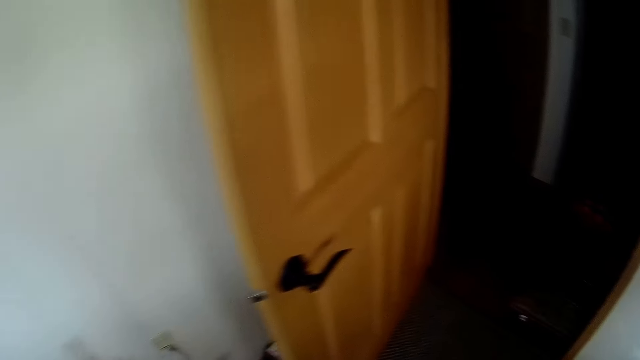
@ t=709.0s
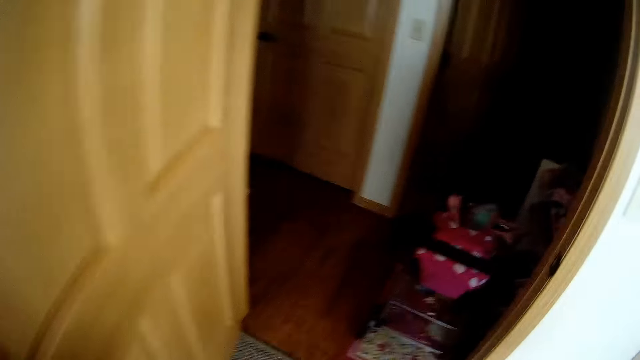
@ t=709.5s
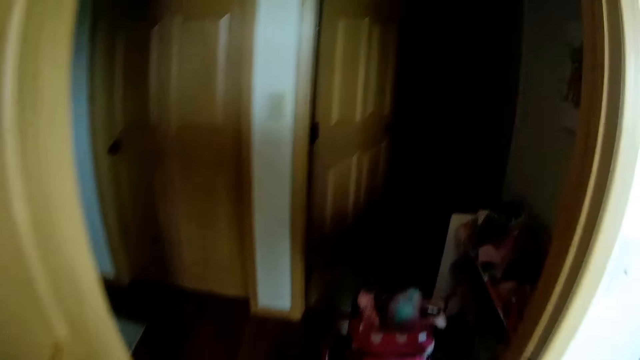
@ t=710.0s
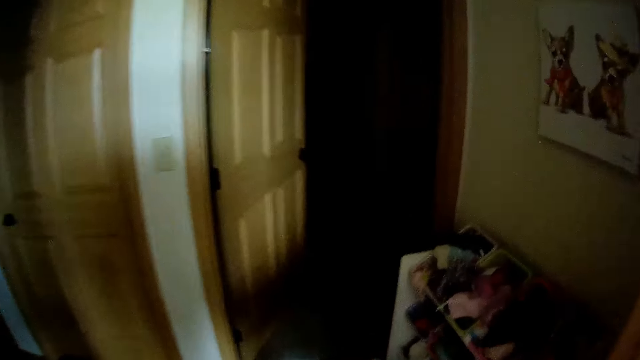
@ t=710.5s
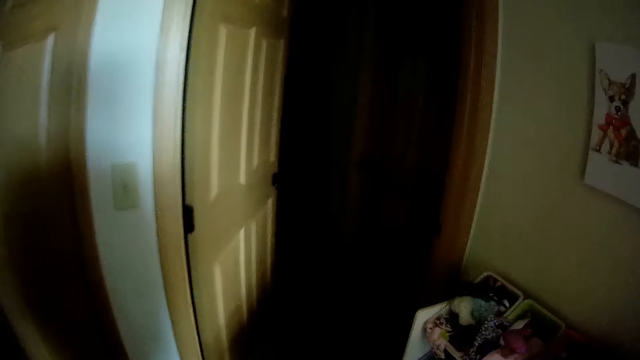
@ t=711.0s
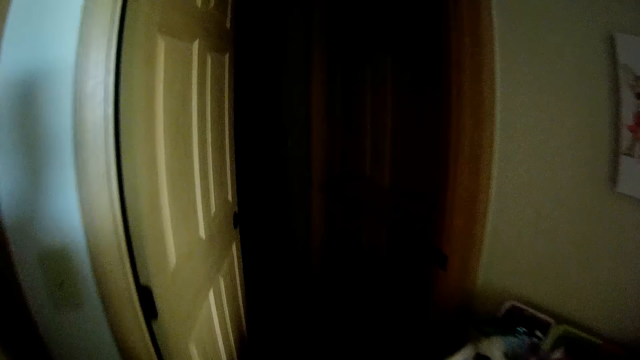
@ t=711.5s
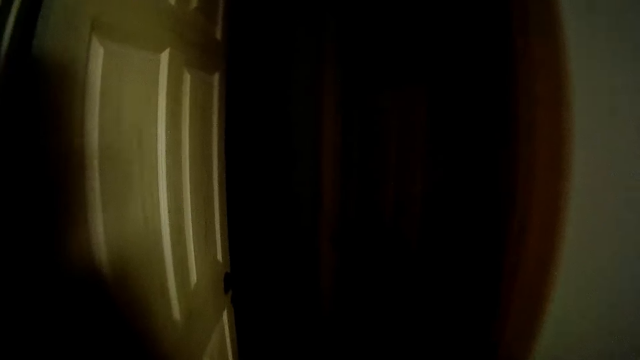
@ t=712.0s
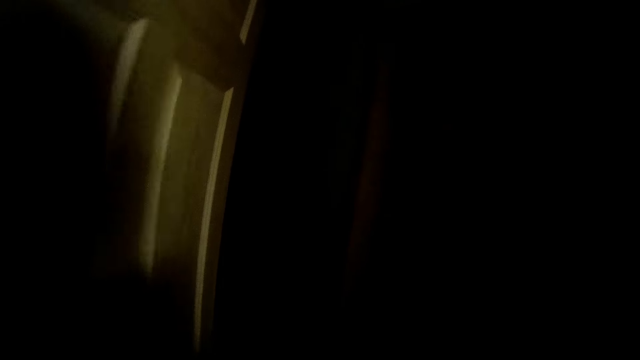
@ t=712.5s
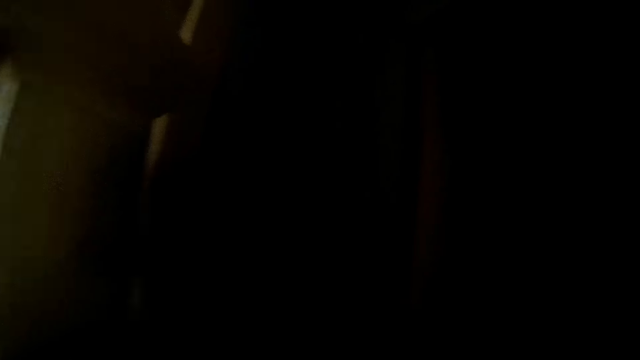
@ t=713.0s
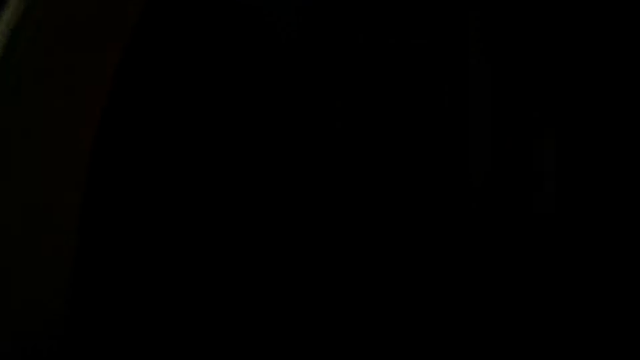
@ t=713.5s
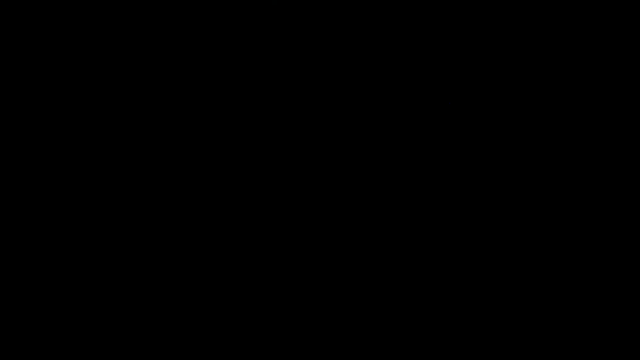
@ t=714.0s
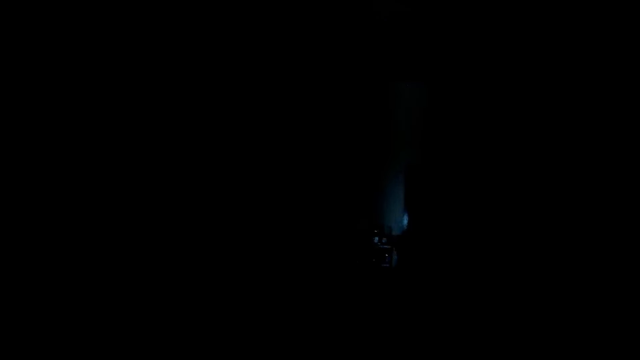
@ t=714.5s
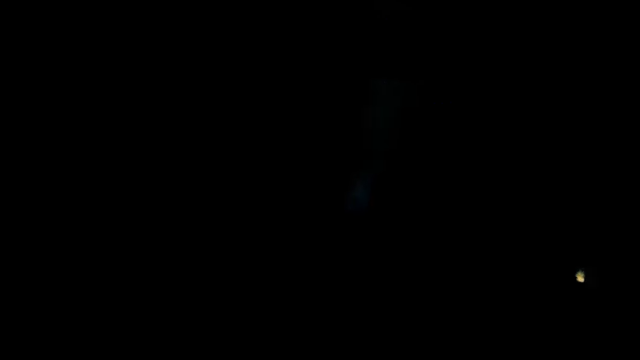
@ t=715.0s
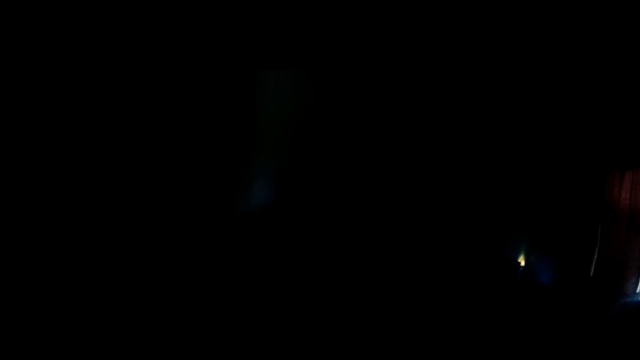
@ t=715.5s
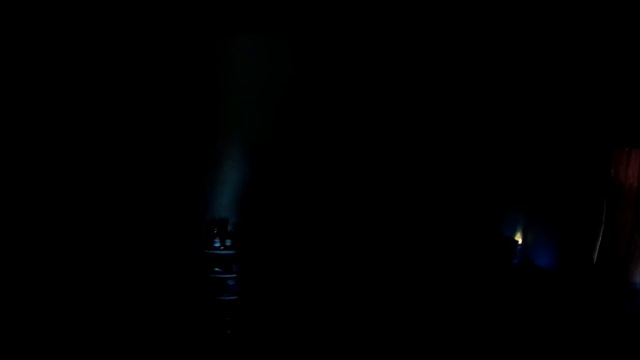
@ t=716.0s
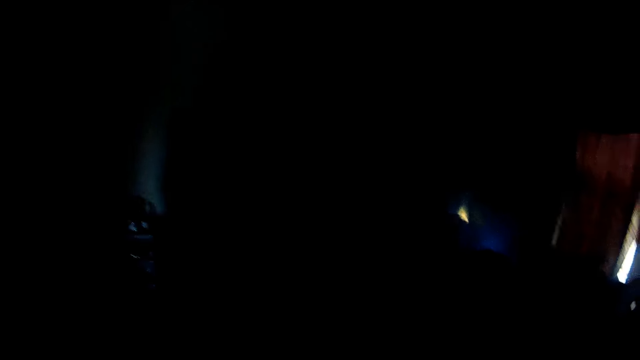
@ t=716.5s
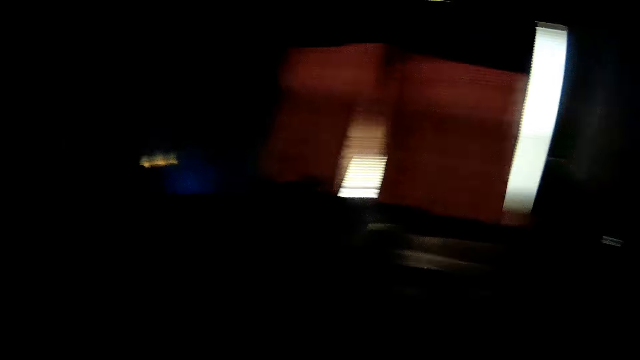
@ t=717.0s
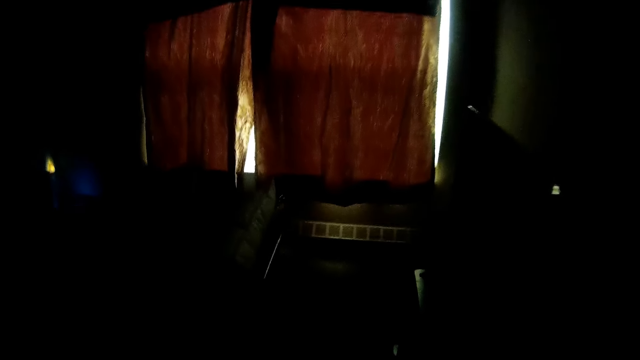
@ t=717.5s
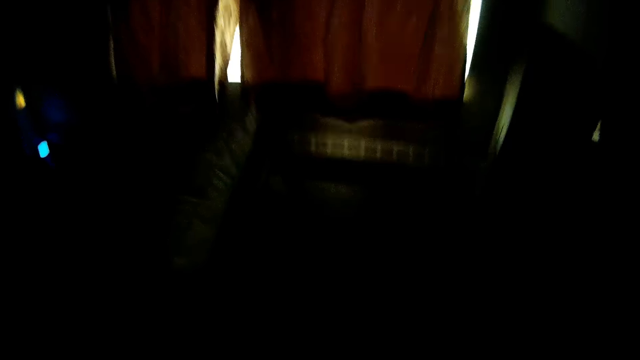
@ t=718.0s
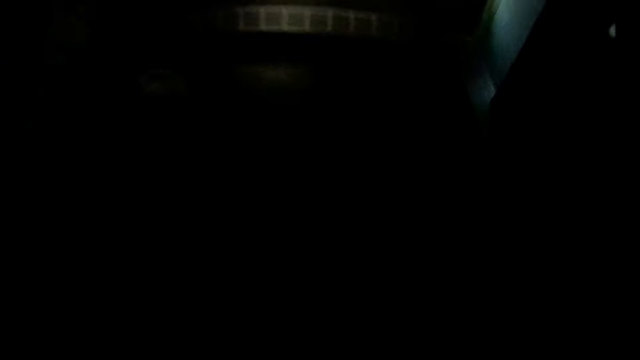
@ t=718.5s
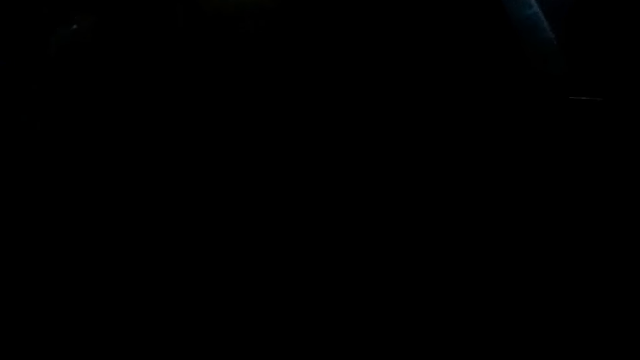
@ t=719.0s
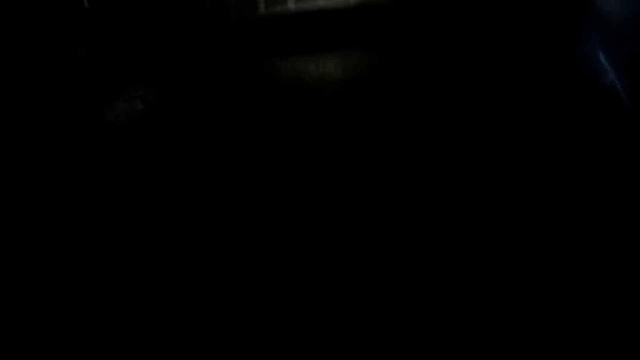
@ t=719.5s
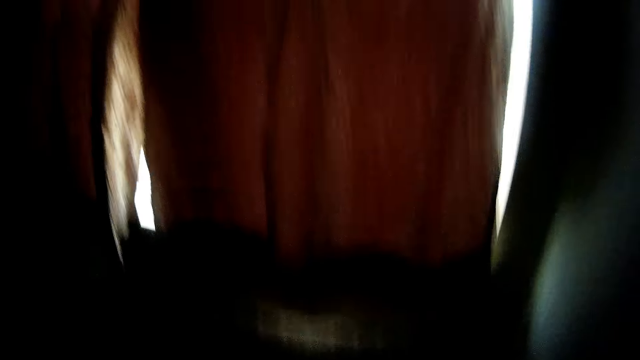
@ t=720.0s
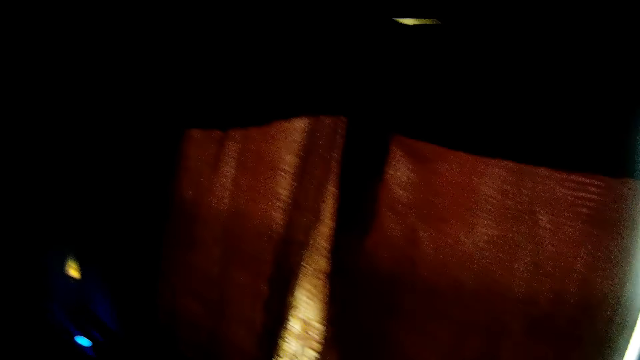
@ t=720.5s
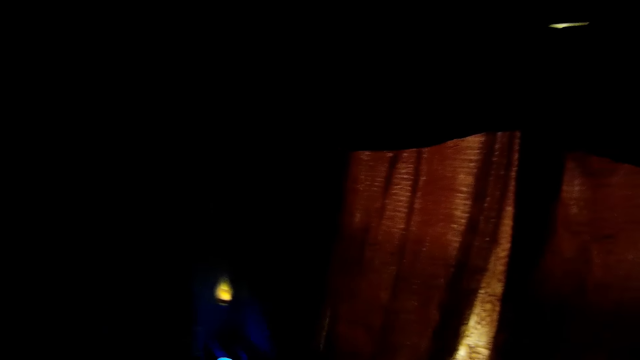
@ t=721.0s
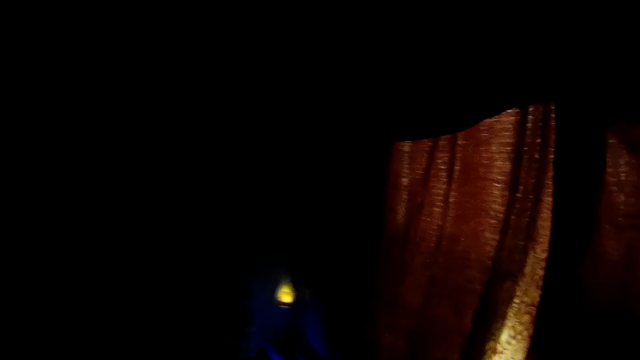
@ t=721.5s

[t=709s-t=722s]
The camera wearer walks around. They walk towards a bedroom. They enter the bedroom. They do something.

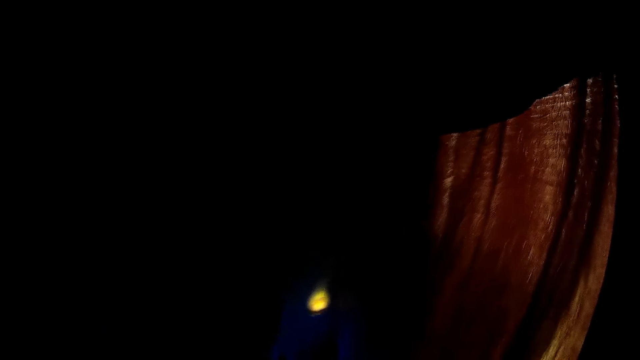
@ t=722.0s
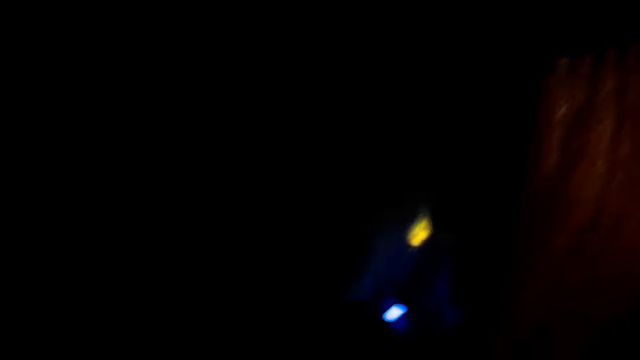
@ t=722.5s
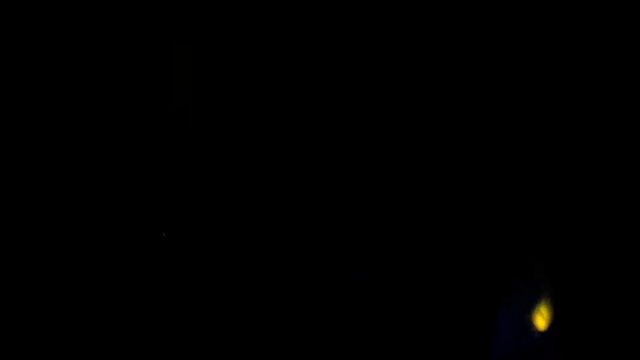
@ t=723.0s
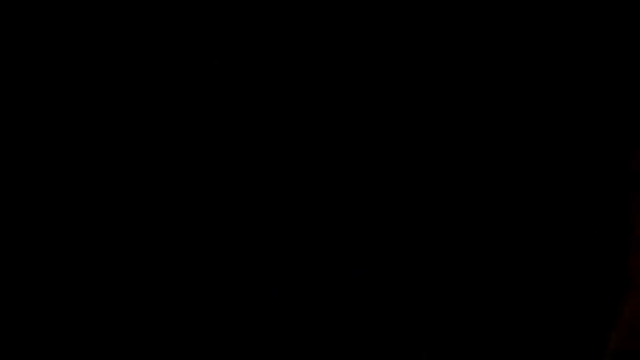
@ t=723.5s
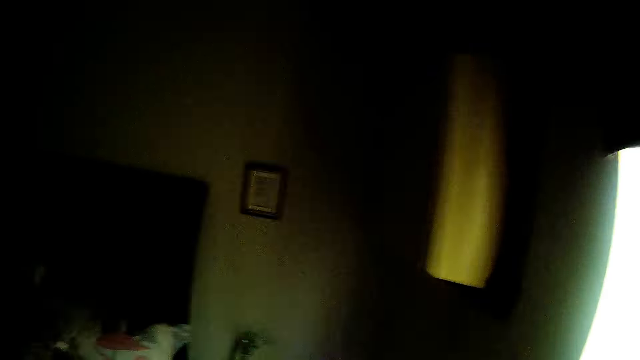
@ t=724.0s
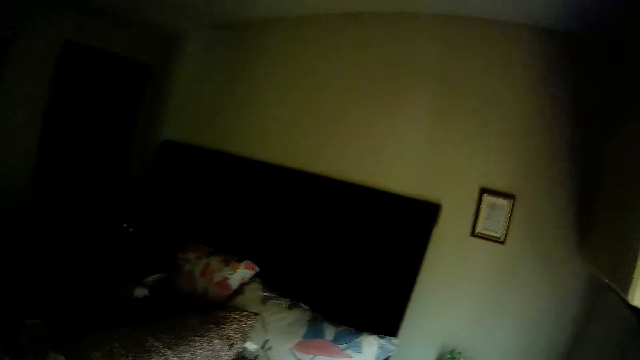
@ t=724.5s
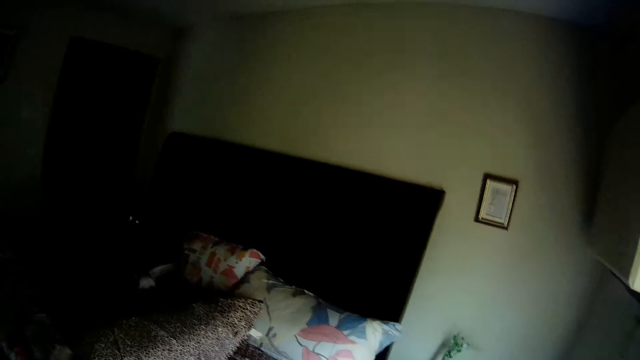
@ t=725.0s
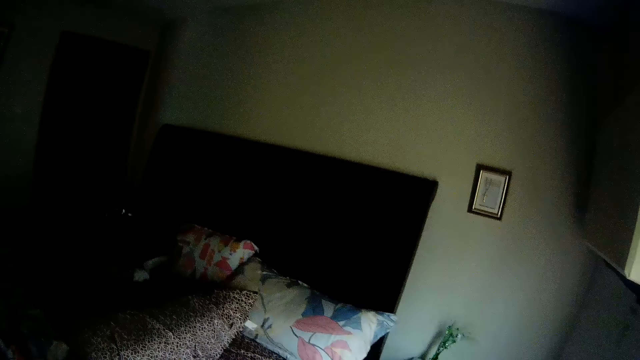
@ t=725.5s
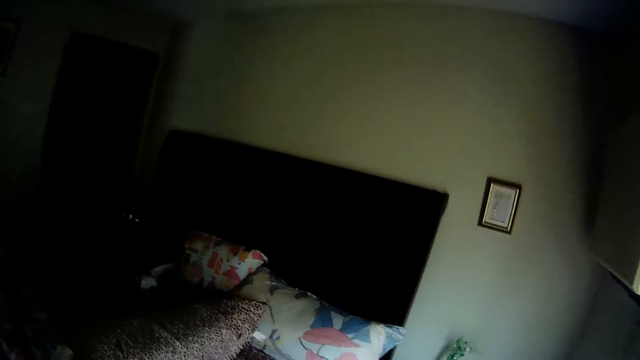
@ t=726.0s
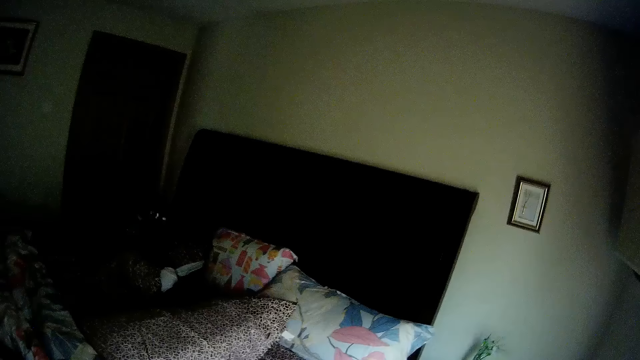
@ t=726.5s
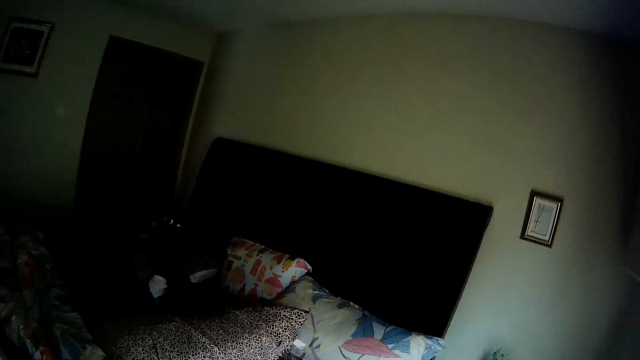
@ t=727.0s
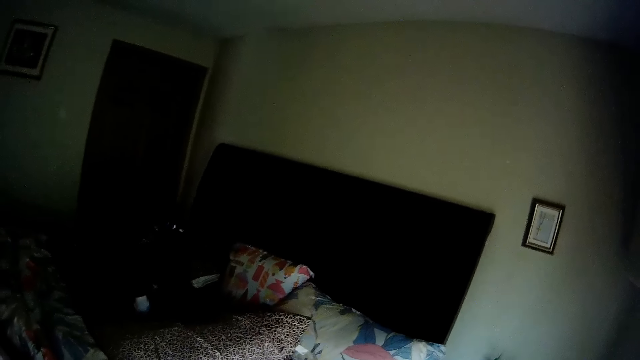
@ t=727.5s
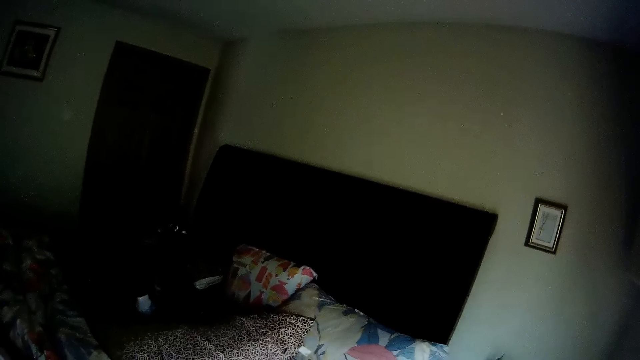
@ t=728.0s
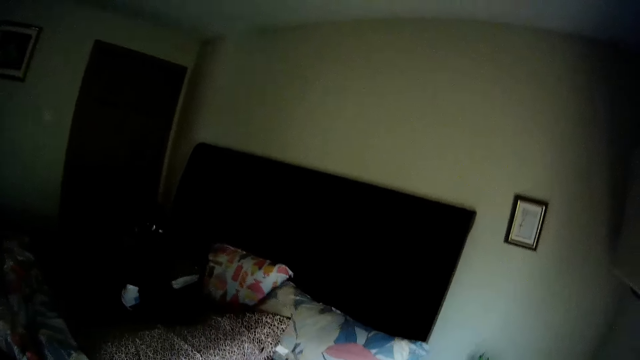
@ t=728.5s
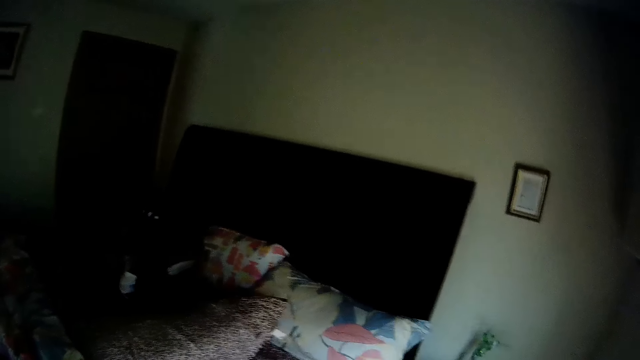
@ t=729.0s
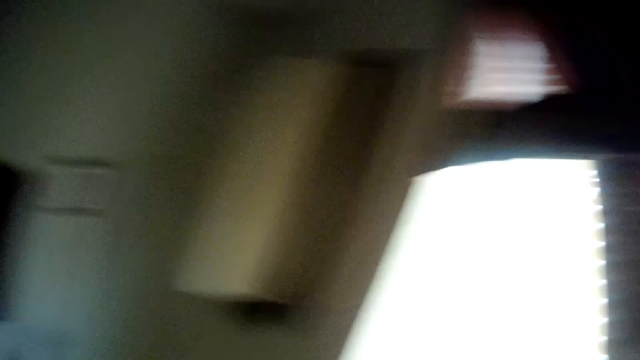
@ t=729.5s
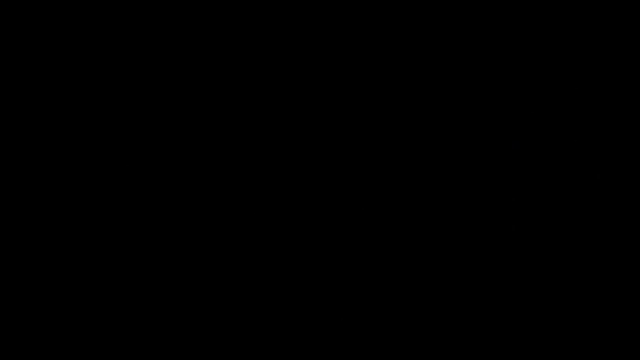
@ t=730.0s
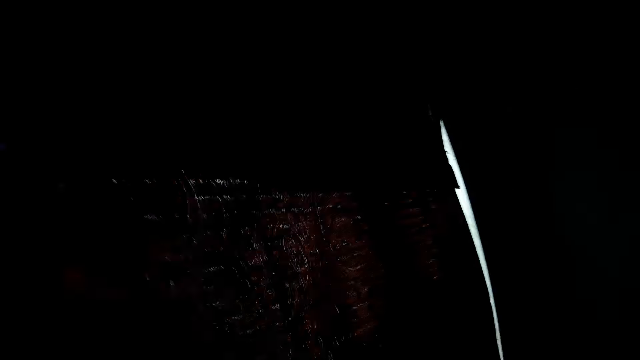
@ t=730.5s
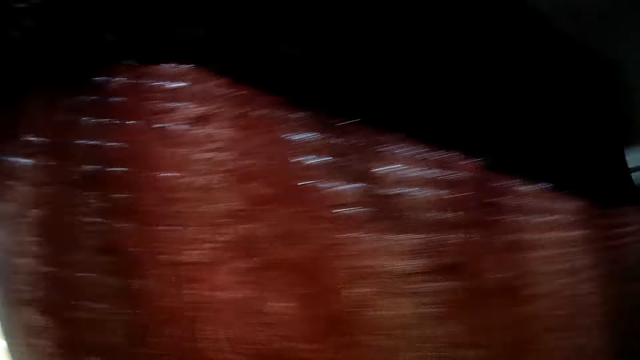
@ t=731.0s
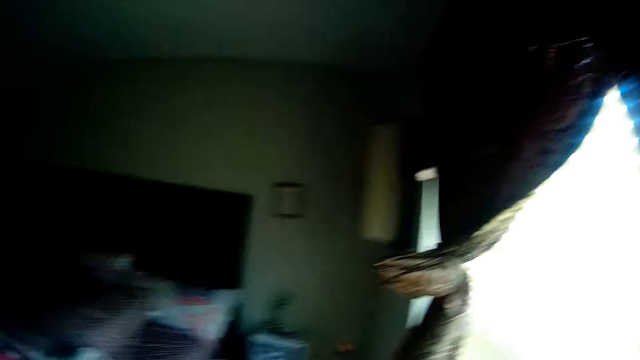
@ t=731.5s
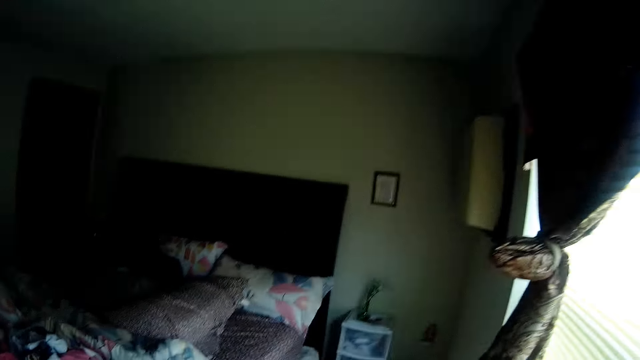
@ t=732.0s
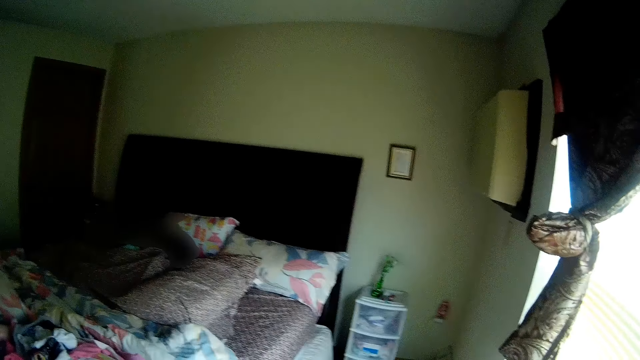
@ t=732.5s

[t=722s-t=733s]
The camera wearer talks to a person. They do something.
